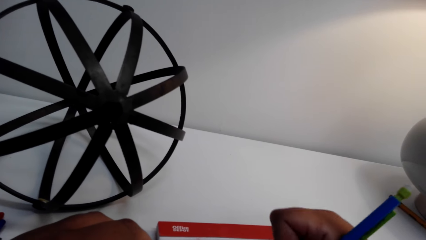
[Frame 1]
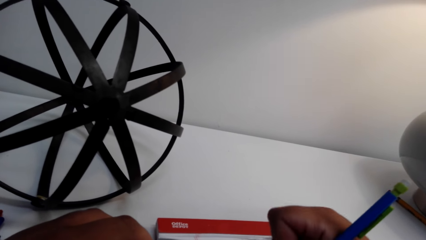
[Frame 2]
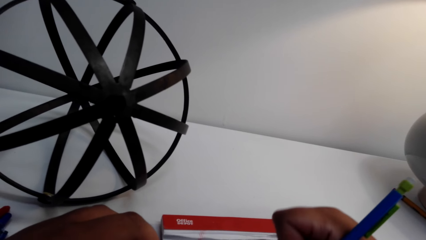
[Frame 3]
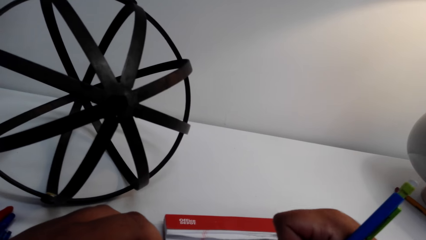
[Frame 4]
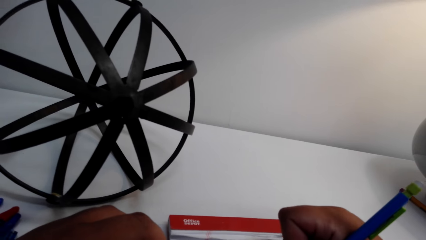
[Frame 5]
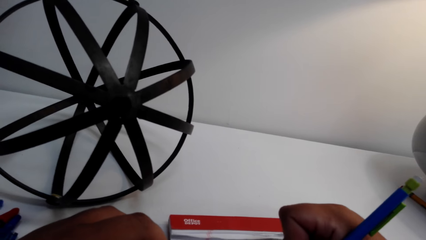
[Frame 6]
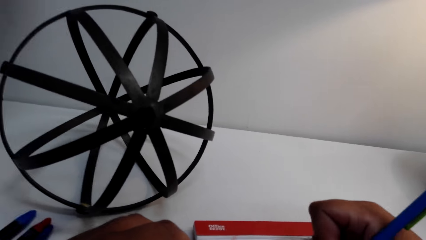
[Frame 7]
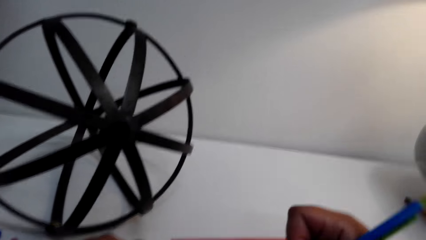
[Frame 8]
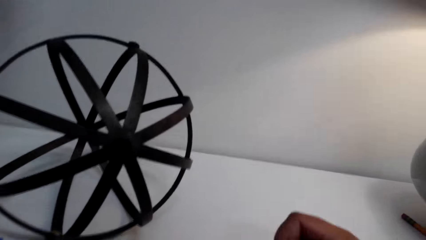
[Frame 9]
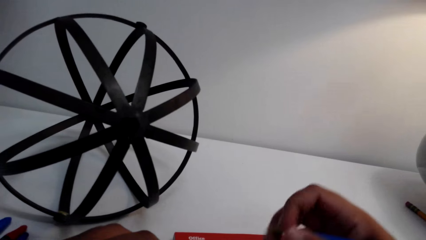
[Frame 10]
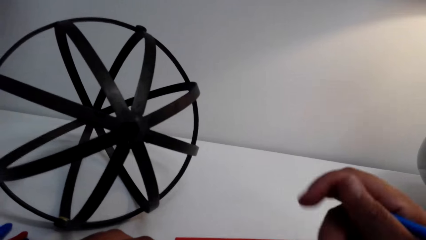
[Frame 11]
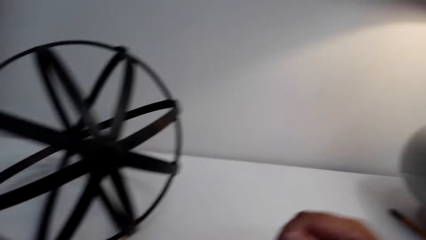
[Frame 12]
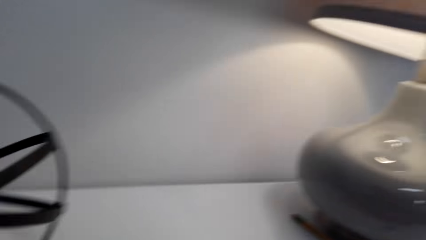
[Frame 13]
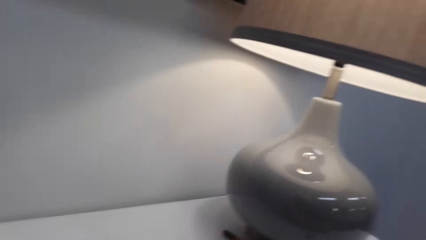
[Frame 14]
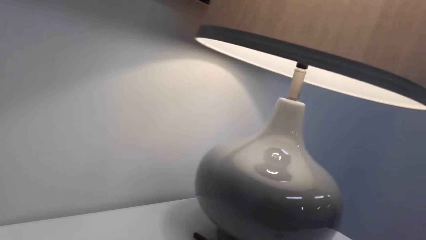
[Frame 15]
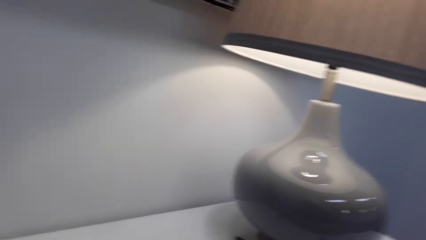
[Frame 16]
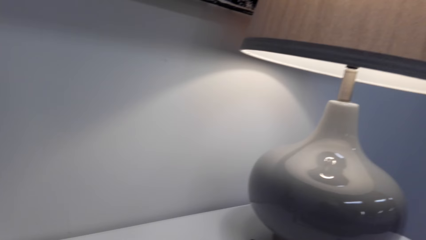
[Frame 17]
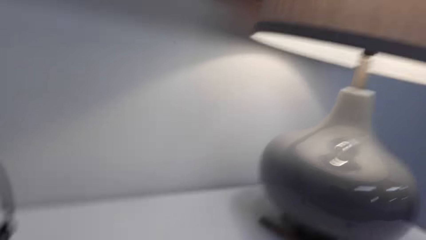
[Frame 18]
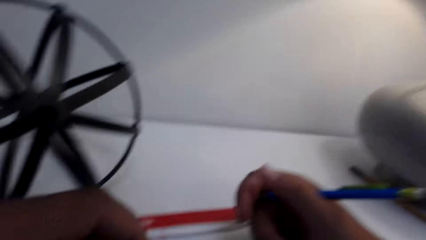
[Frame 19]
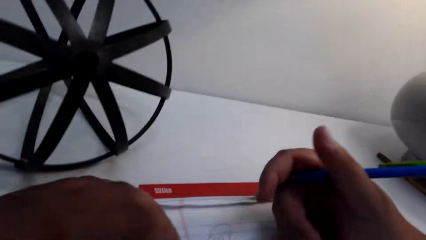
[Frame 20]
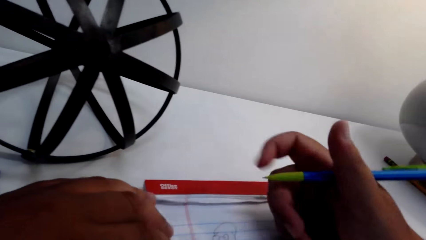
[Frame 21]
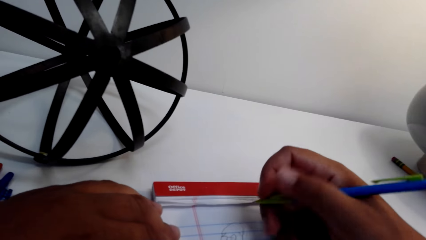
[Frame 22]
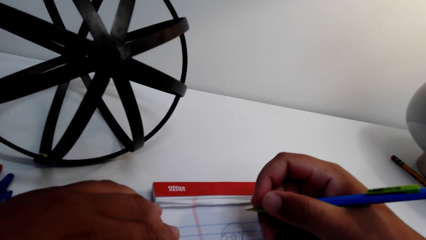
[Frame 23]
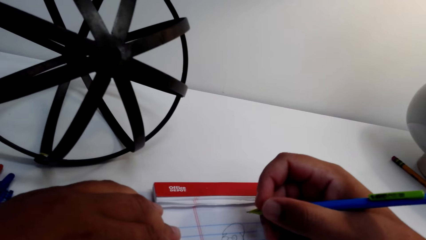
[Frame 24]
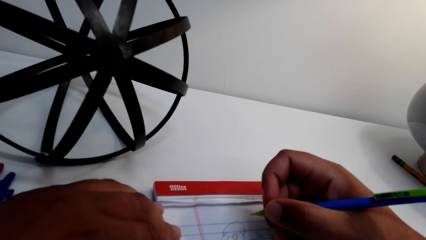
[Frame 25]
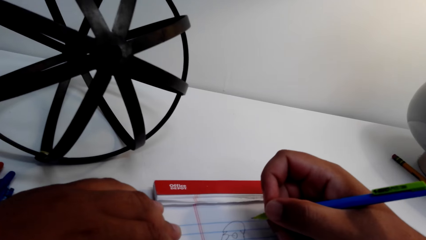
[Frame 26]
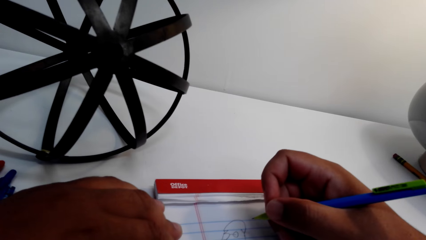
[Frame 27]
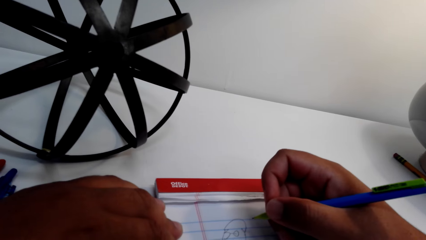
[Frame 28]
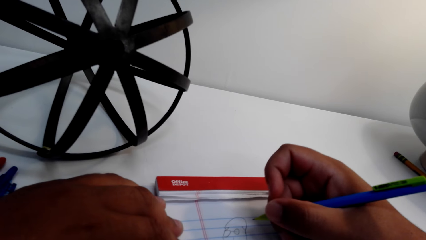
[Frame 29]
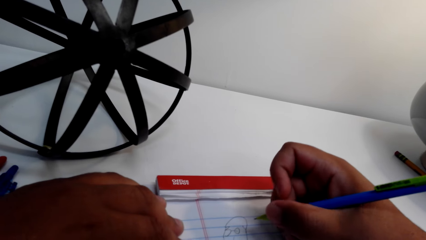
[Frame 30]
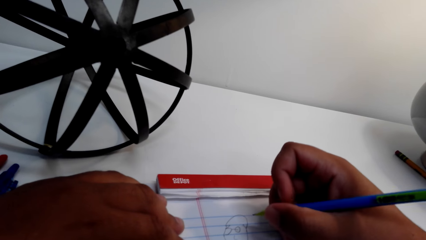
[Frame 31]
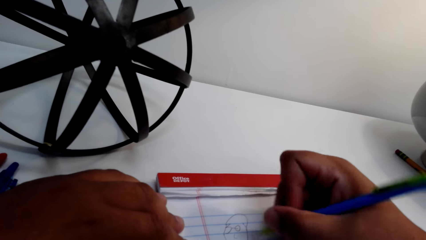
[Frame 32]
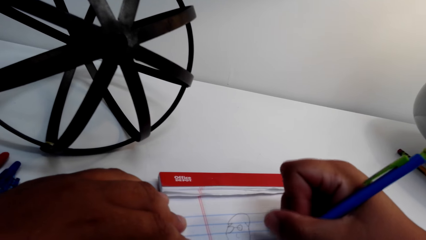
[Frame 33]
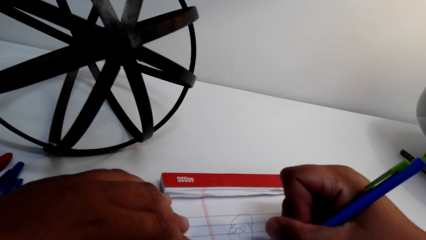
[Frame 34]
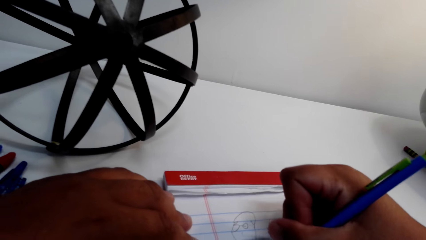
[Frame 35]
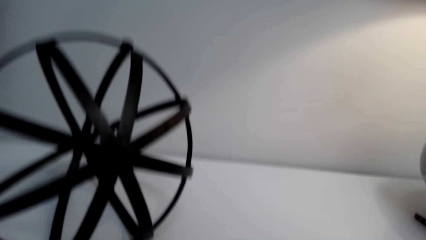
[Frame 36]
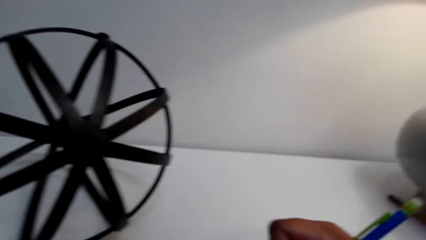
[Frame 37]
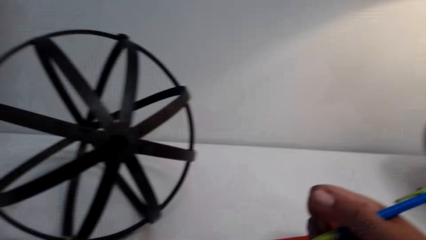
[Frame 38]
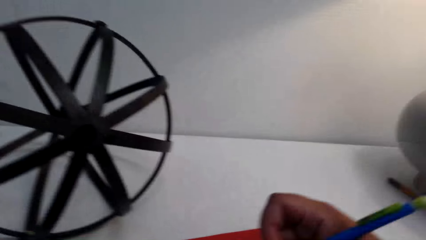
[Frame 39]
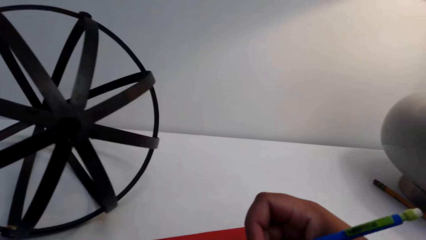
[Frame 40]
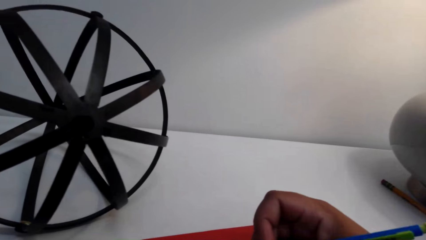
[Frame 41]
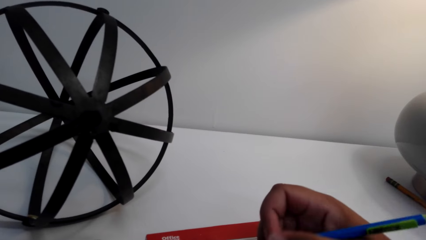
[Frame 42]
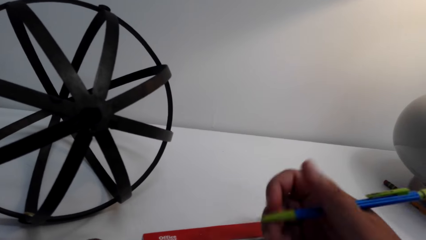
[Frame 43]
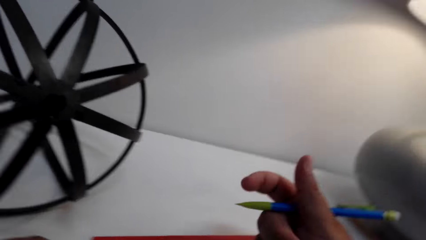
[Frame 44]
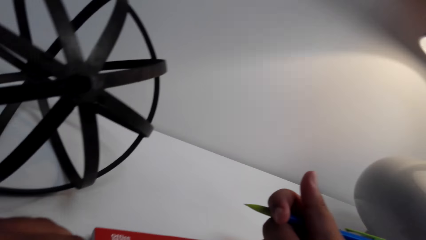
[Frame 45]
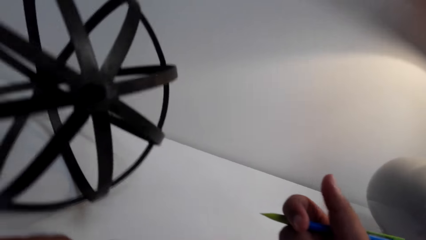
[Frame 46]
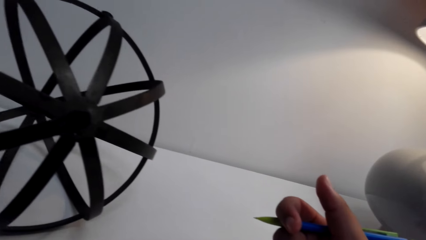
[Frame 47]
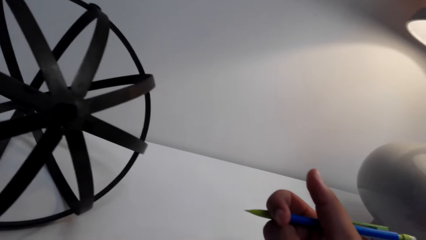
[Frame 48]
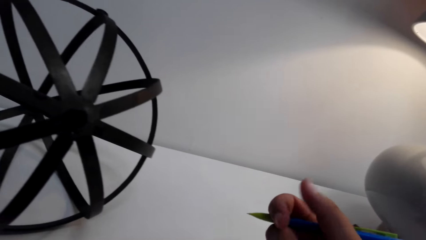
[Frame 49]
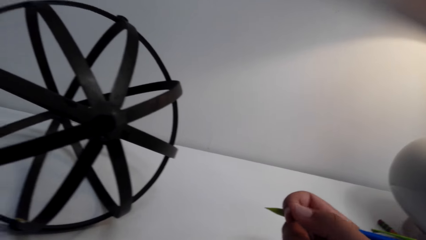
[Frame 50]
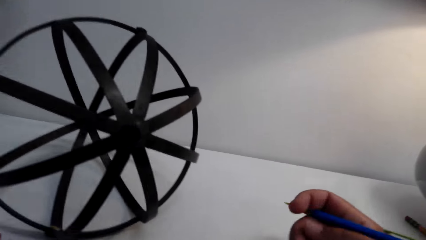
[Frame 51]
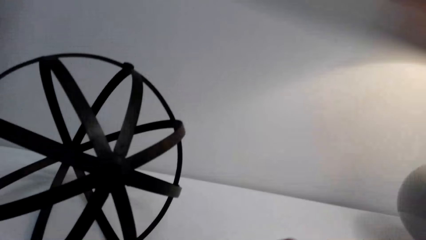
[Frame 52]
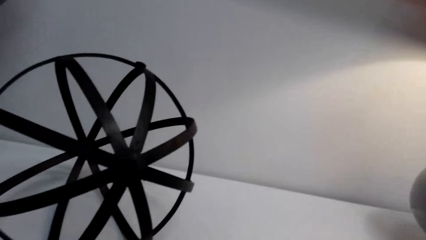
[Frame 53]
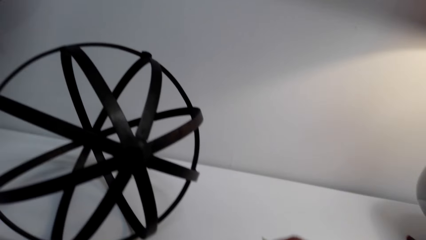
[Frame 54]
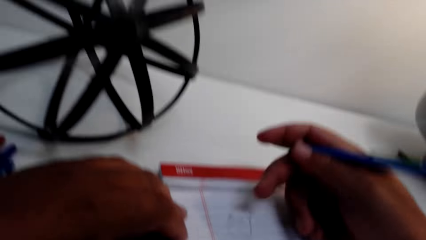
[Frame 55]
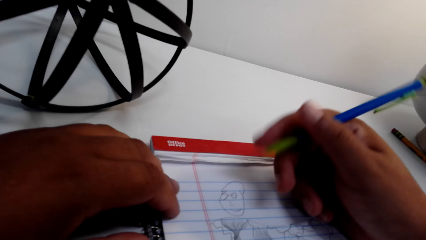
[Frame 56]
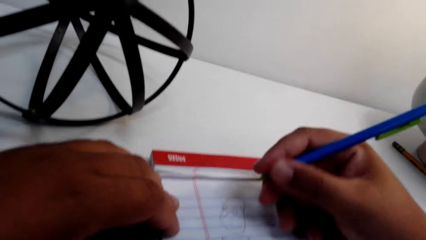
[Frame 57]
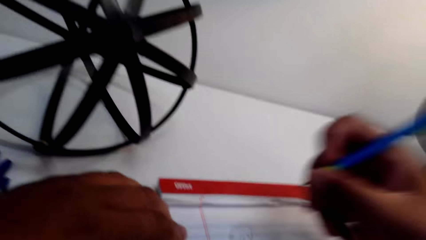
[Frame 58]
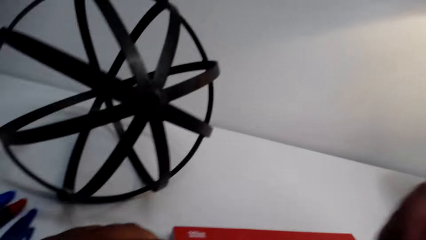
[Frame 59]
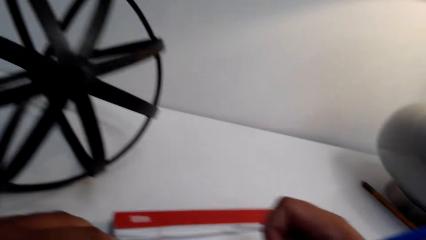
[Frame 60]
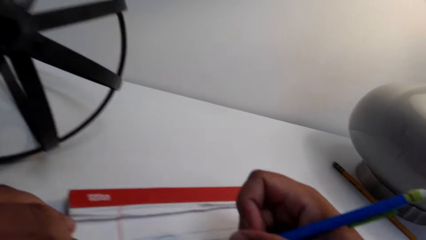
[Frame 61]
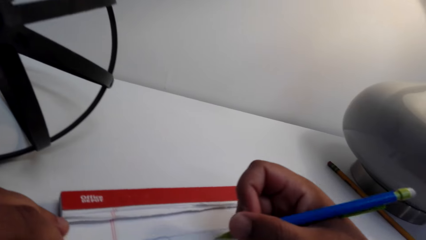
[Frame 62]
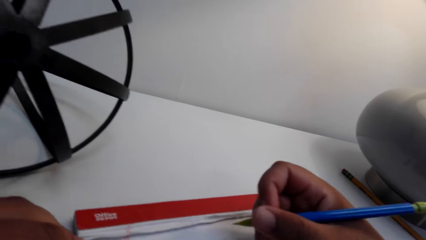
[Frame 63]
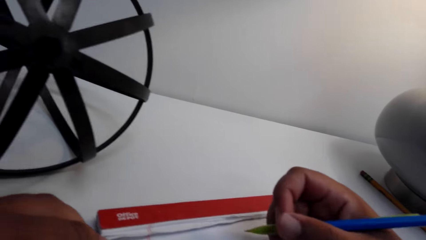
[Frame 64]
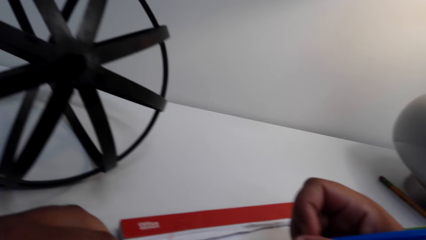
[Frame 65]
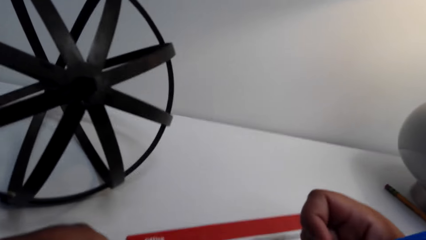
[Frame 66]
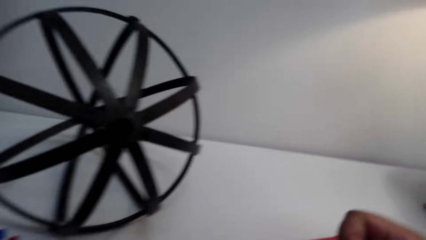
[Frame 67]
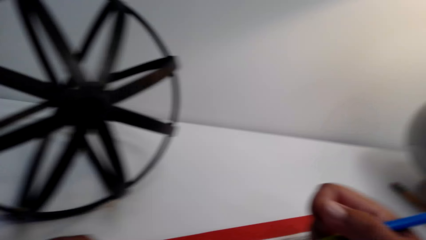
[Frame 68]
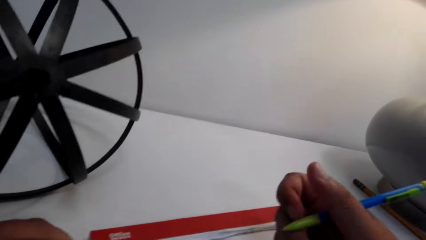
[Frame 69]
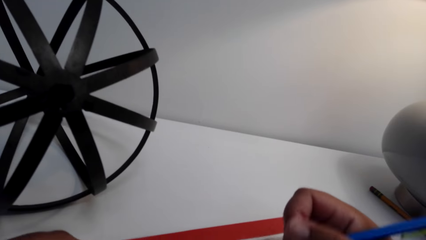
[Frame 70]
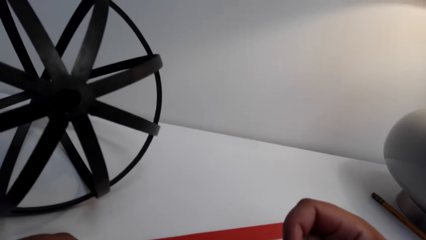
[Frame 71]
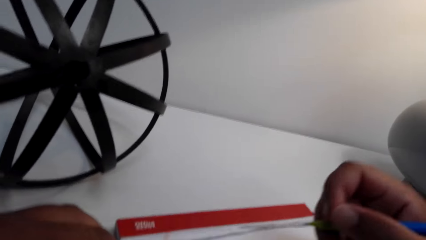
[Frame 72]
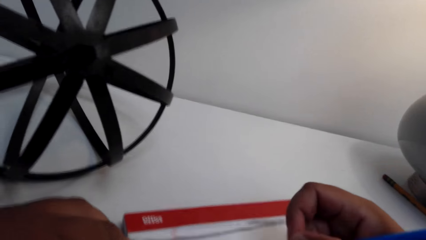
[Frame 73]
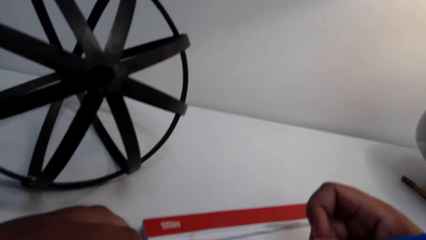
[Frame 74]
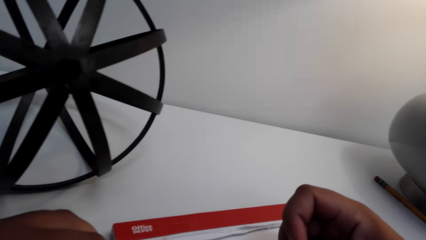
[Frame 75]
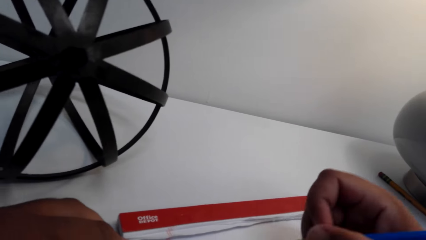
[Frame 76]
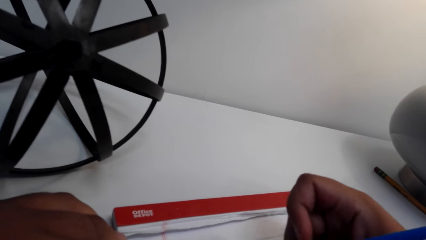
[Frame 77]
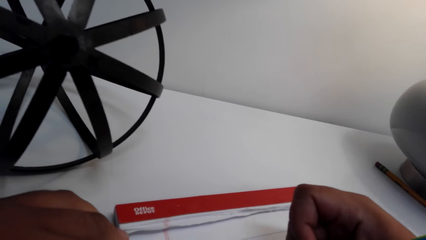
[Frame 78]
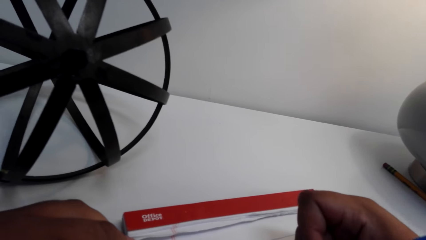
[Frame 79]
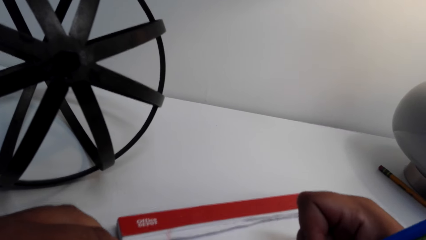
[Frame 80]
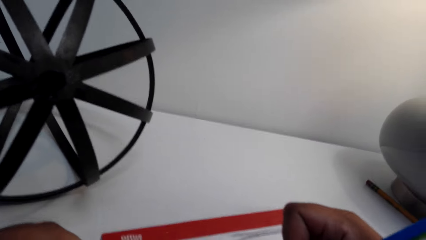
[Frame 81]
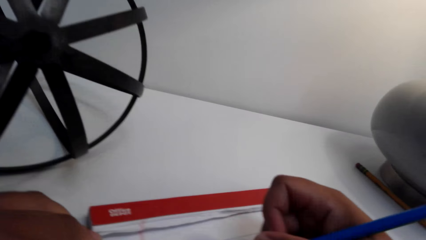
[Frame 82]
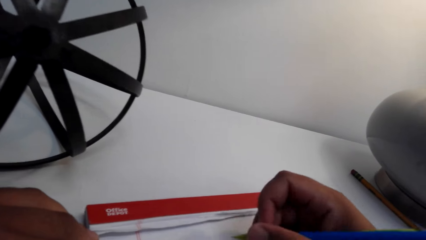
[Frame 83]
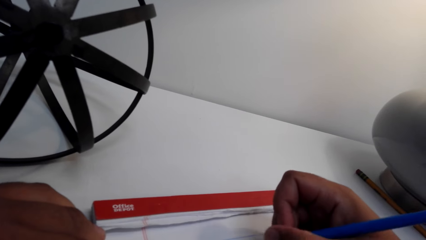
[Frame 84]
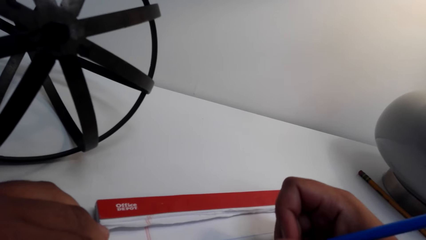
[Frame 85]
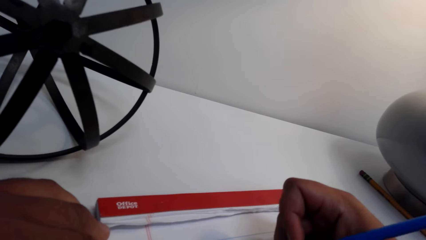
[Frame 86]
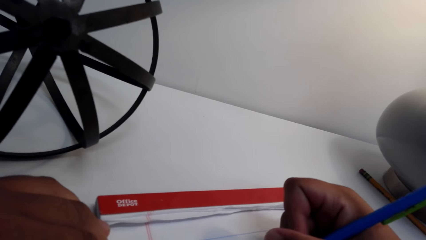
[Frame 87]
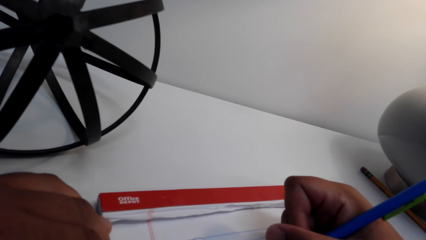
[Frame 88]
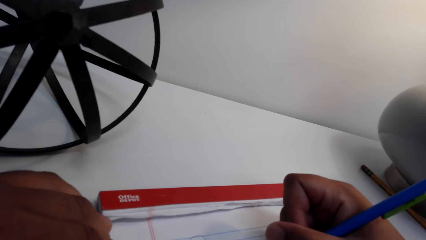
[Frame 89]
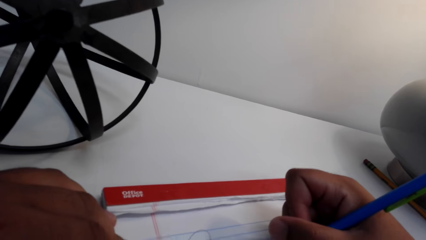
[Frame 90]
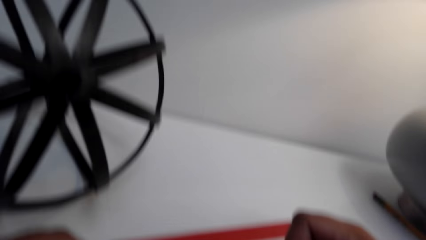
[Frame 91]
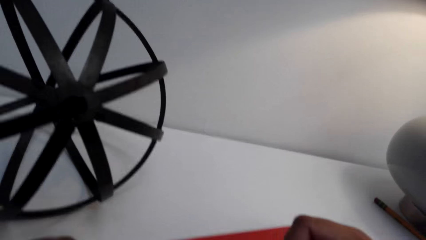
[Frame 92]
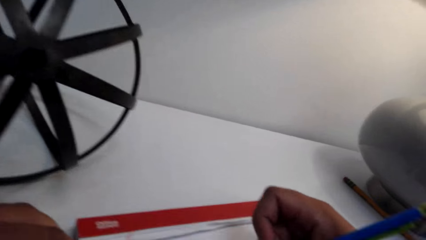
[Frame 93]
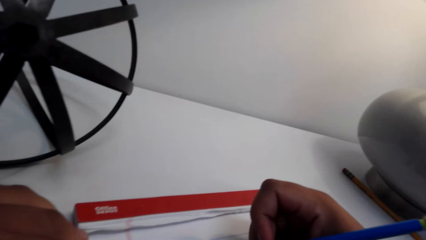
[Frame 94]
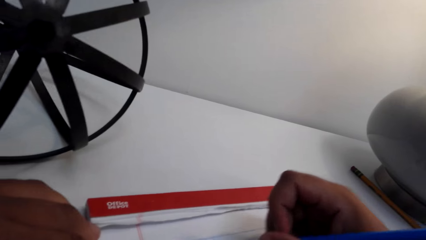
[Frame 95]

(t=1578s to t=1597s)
The camera wearer looks around. They hold a pencil. They converse. They draw on the book.
